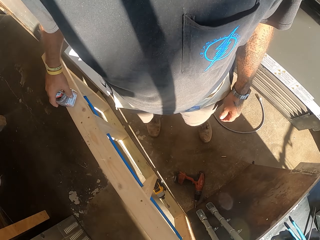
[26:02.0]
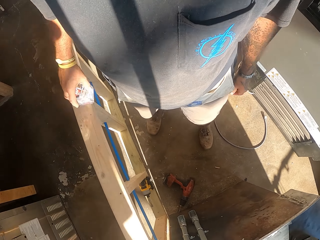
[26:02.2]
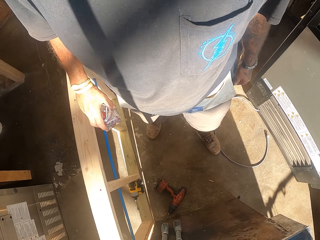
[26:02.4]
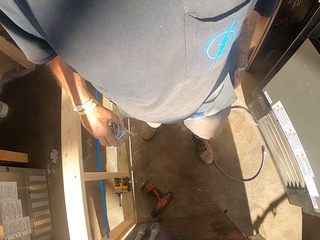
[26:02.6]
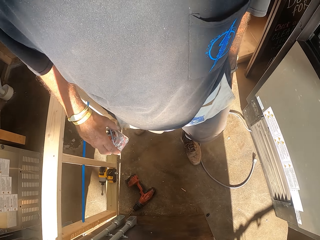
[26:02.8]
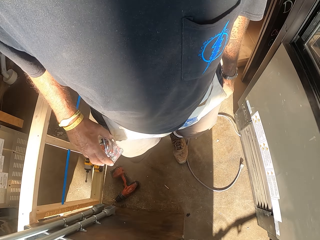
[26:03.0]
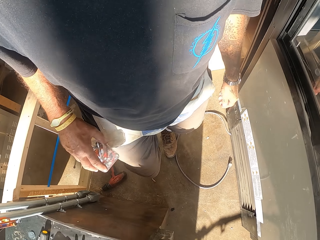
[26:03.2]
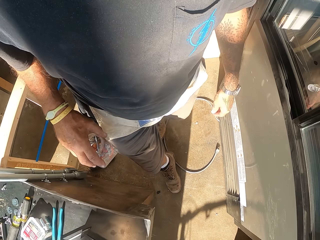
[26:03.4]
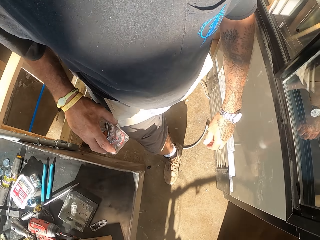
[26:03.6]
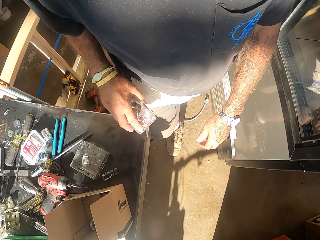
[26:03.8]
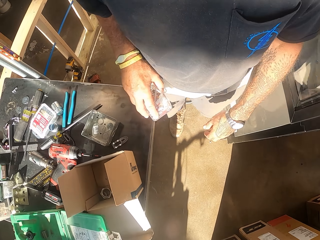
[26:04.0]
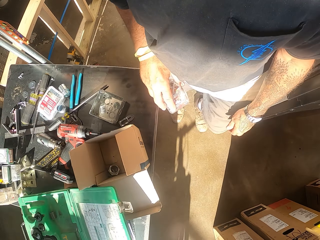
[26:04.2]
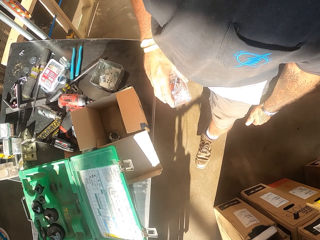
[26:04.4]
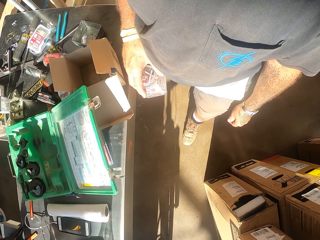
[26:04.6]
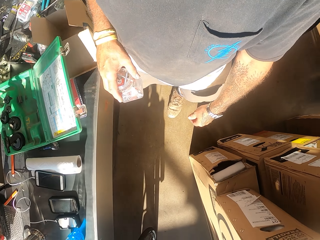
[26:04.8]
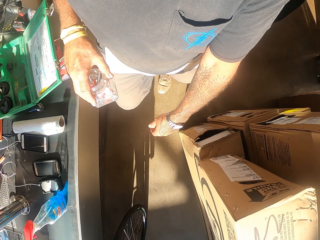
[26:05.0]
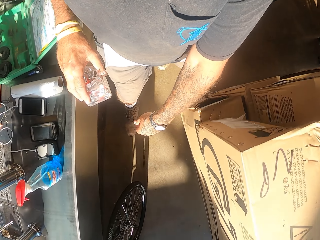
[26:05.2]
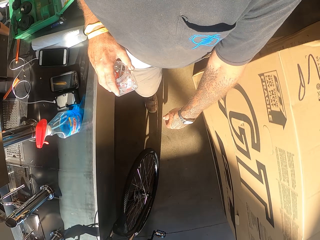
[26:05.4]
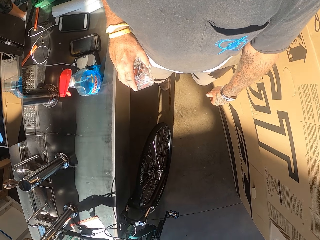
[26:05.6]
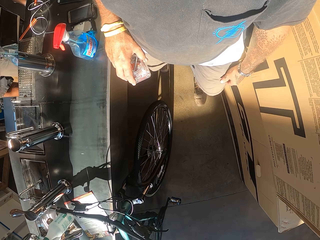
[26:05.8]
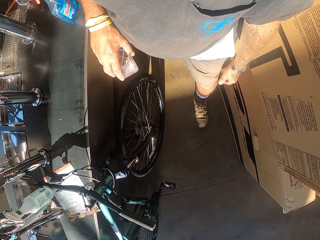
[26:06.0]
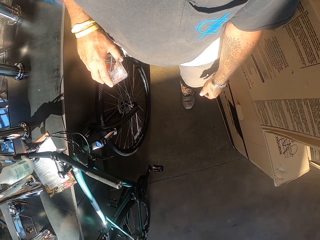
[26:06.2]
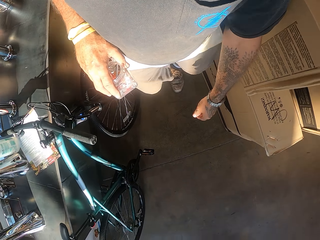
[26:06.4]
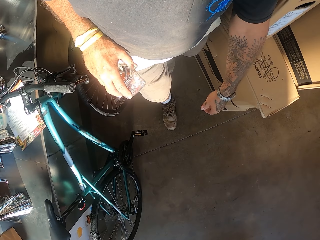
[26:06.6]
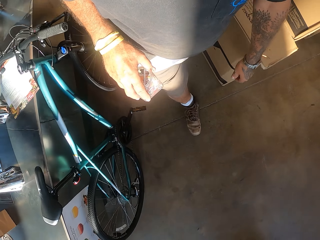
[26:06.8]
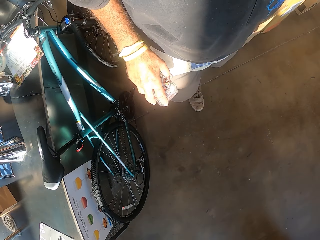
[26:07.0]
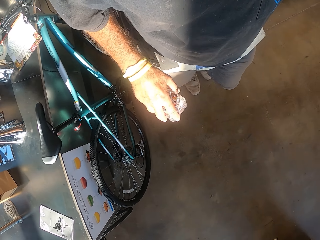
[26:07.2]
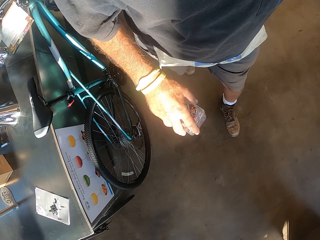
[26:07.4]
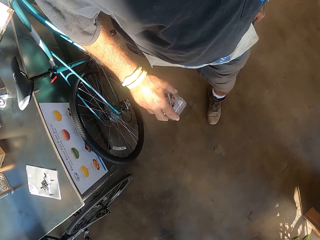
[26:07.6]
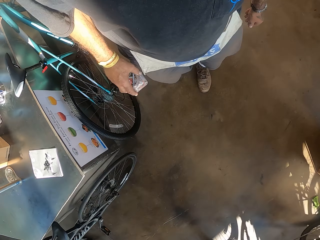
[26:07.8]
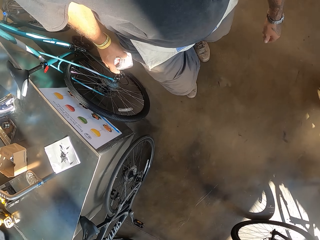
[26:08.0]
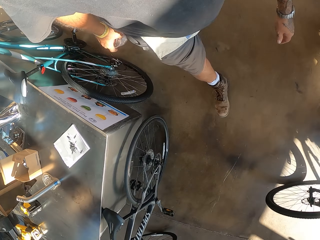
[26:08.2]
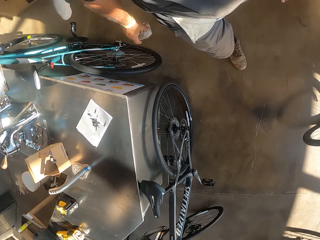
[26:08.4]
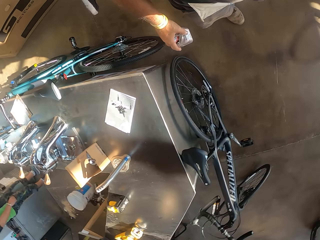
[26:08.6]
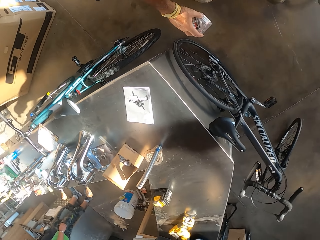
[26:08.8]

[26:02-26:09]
The camera wearer picks the tin on the counter and walks around with the tin of bolts in hand.

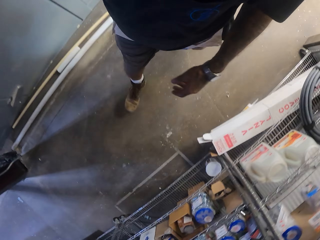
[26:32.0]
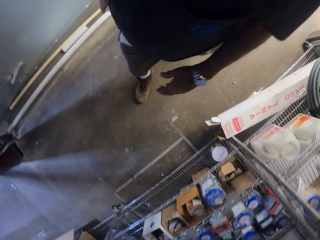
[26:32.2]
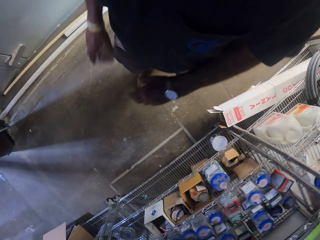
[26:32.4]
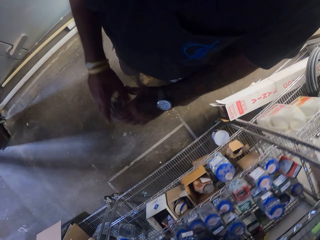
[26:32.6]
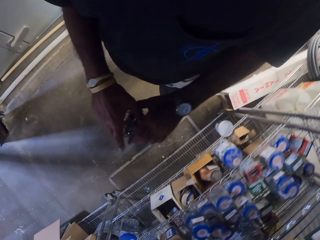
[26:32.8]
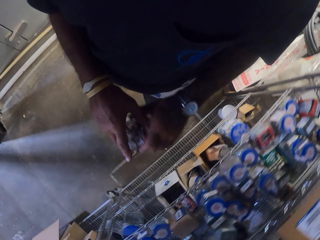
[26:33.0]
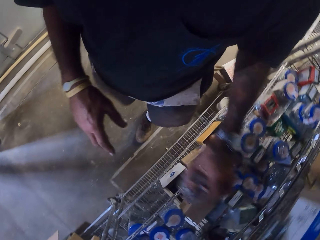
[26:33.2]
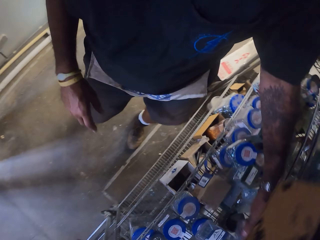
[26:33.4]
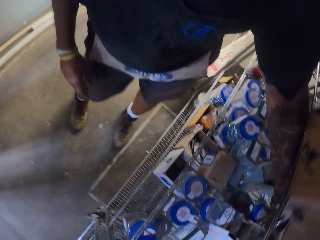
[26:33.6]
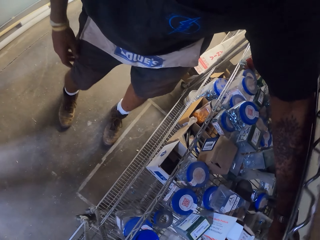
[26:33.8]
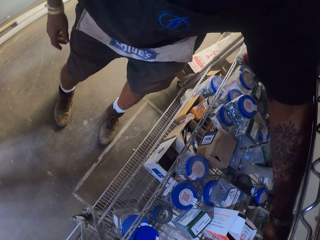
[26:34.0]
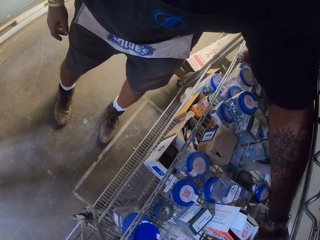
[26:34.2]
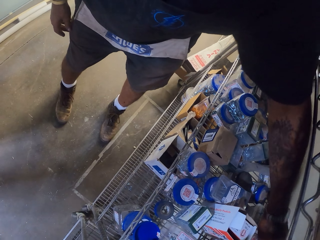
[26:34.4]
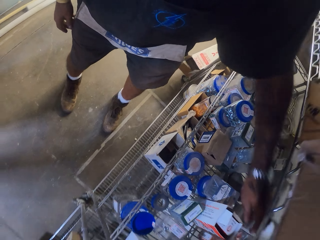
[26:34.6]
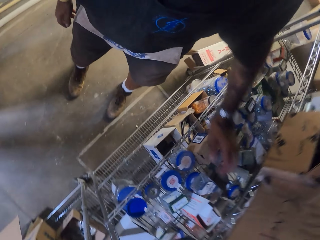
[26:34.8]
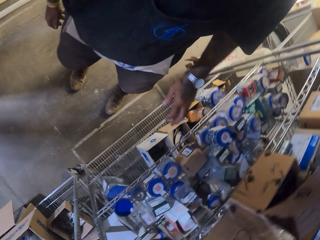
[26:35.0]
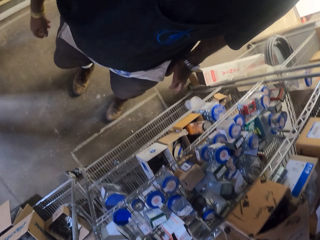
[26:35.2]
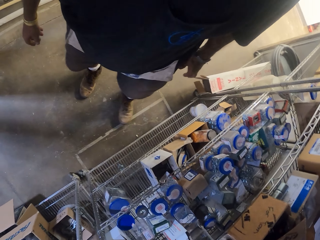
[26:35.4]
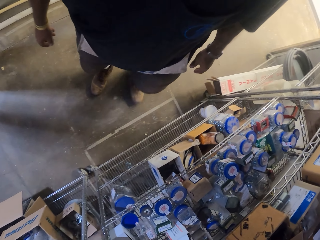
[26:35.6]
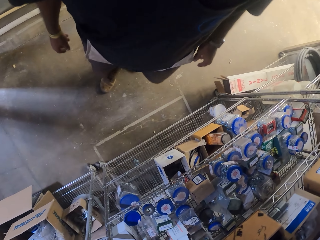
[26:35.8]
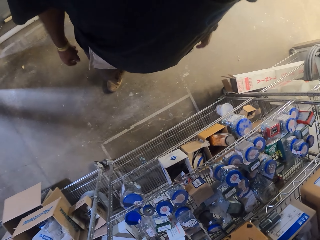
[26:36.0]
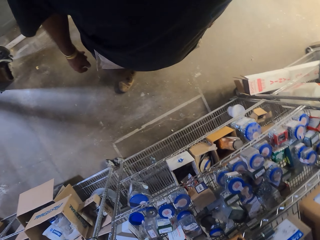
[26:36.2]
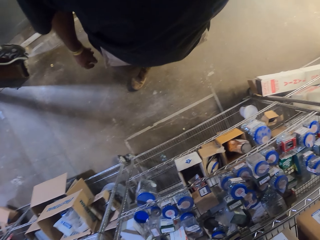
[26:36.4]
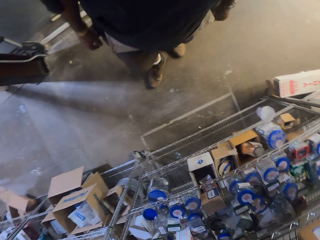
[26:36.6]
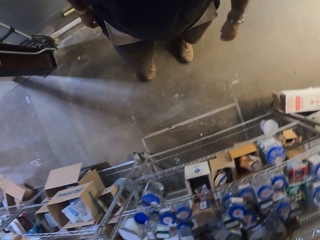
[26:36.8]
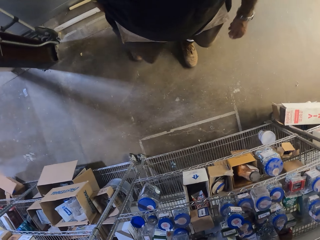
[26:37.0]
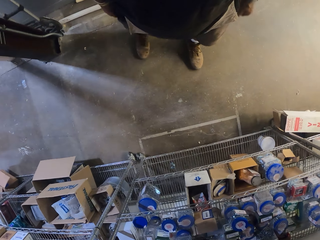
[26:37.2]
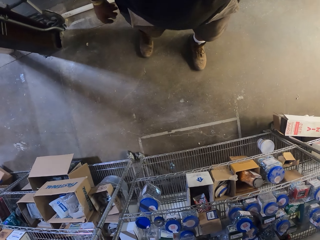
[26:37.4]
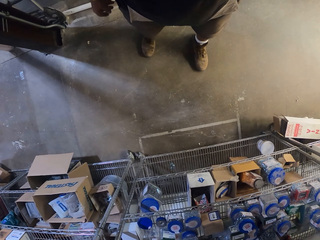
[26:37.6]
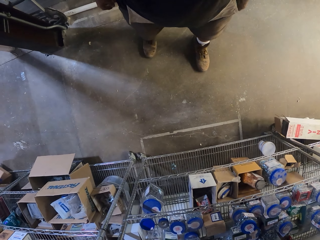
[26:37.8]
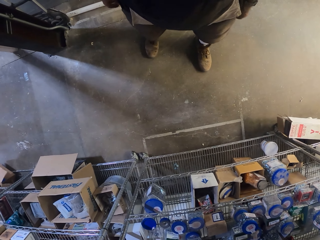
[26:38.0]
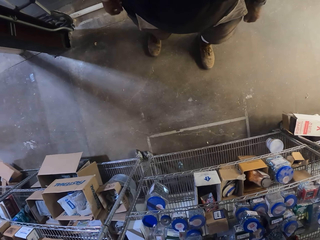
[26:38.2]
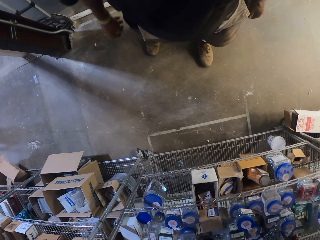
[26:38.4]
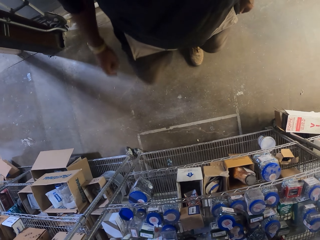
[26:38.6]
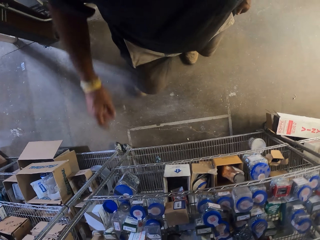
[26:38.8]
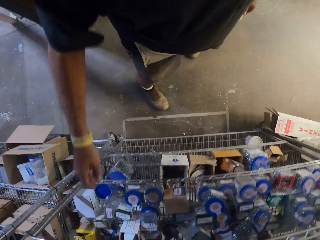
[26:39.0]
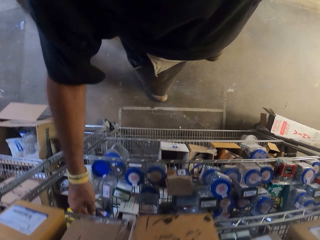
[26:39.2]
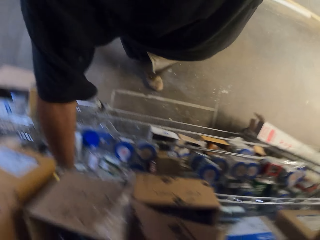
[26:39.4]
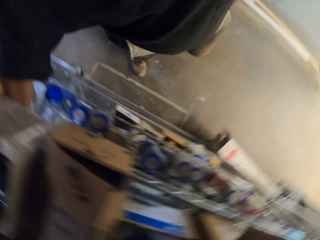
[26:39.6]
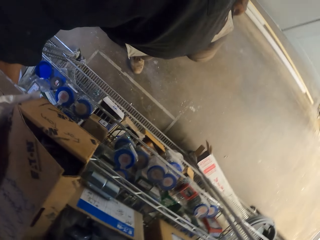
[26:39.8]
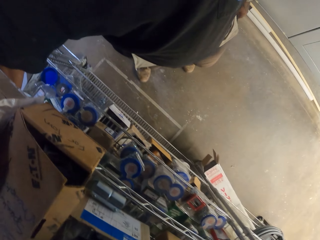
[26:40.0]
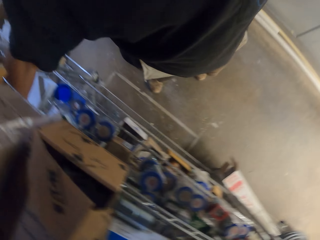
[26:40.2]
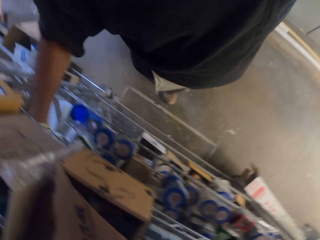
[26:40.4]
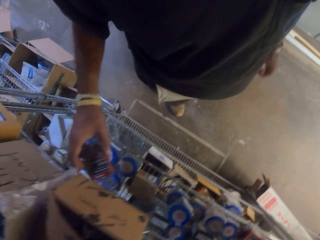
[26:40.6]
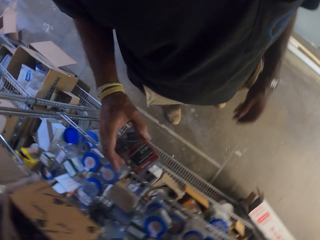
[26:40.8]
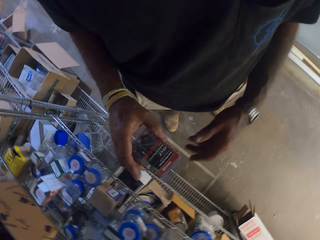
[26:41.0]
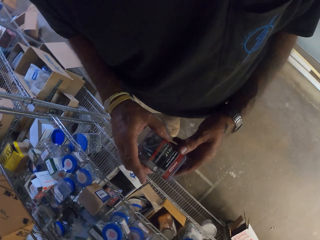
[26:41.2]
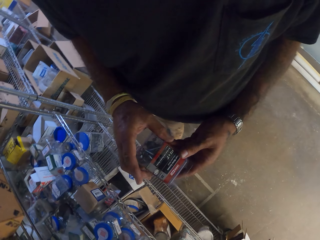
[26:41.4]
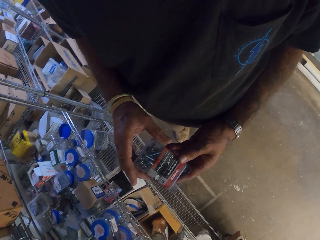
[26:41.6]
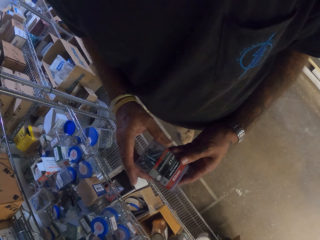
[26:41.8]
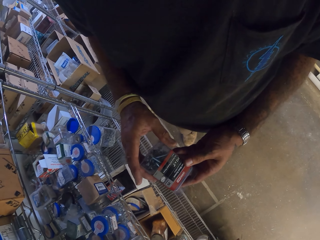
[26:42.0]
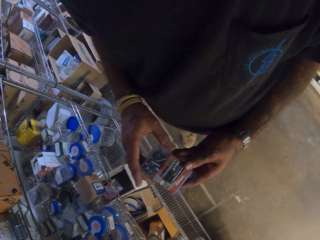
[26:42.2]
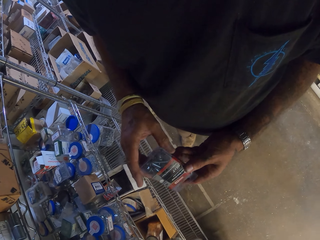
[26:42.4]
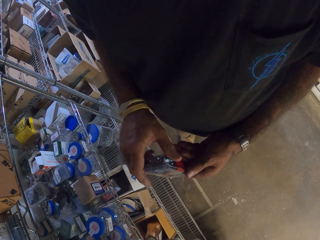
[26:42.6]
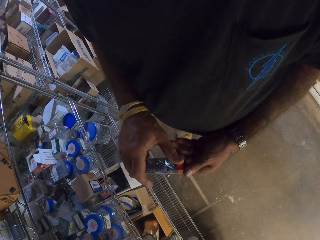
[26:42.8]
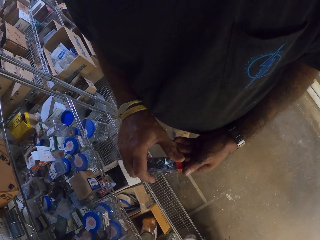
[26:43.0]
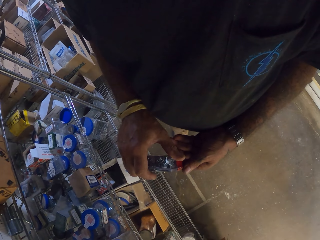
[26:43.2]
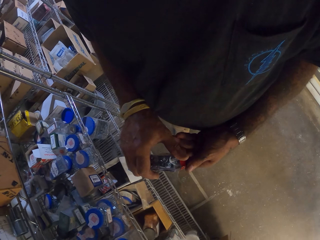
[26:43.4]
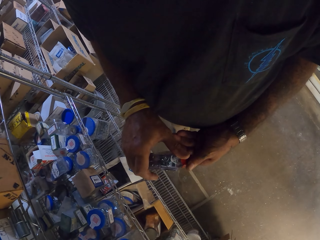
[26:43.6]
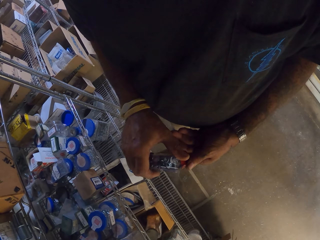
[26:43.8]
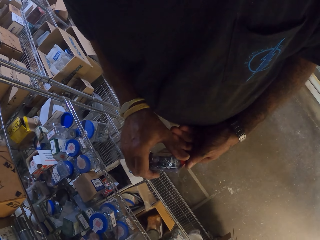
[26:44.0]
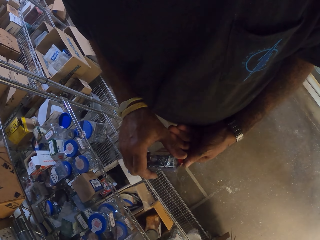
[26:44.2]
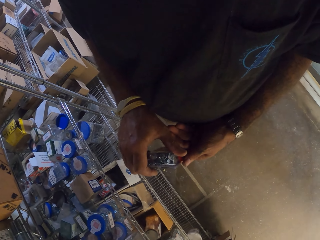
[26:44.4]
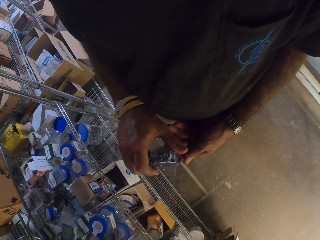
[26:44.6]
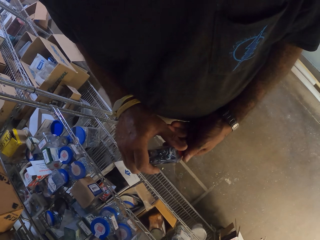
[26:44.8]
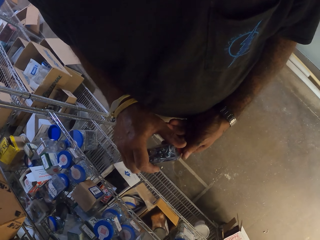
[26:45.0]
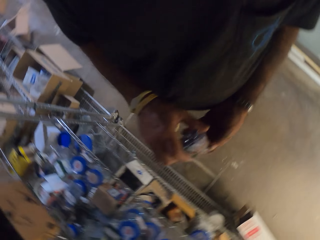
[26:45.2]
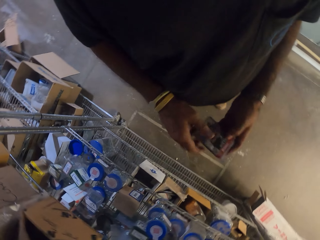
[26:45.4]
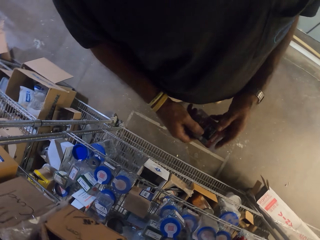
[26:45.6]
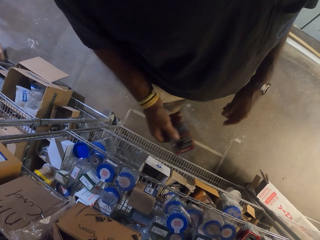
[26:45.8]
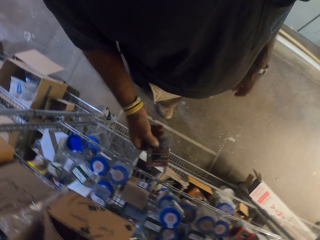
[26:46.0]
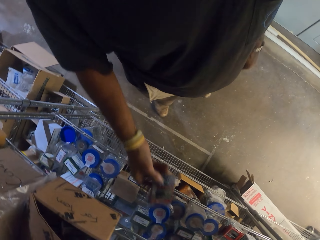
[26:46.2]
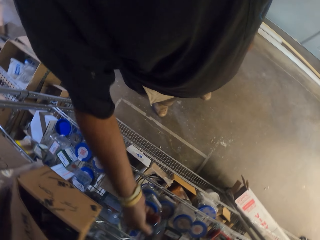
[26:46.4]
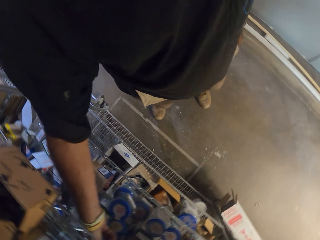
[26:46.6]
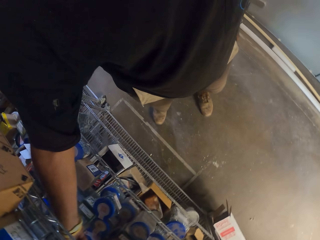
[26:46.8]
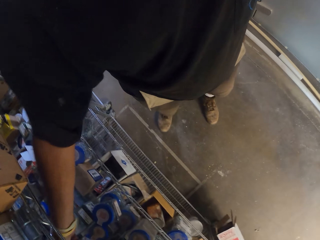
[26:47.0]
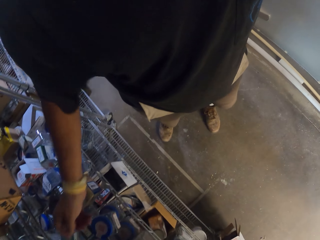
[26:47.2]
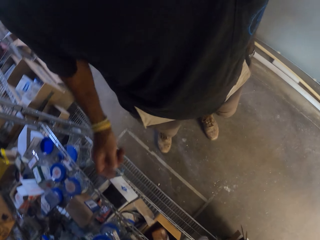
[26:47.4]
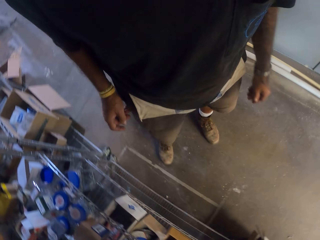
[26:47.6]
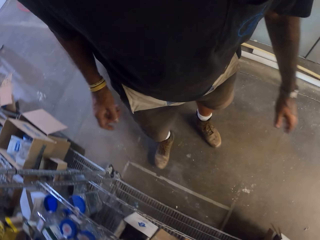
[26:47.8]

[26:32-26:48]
The camera wearer puts the tin of bolts on the shelf. They stand in the workshop. They look around. They pick a packet of bolts on the shelf. They check the packet in hand. They put the packet of bolts on the shelf.
